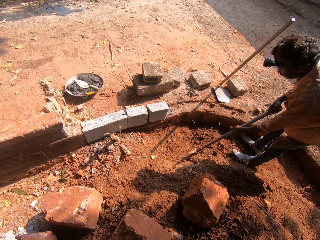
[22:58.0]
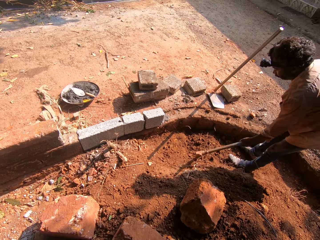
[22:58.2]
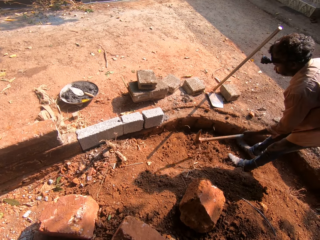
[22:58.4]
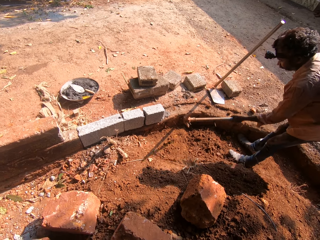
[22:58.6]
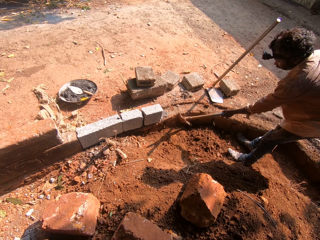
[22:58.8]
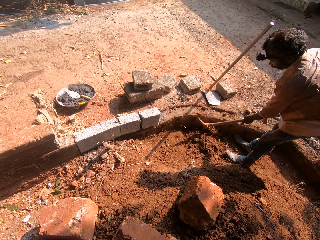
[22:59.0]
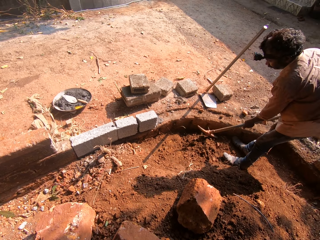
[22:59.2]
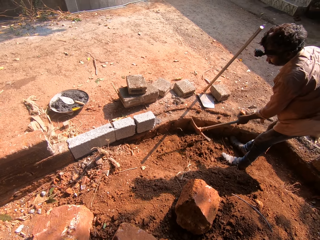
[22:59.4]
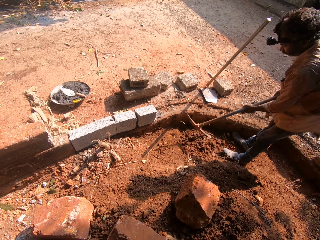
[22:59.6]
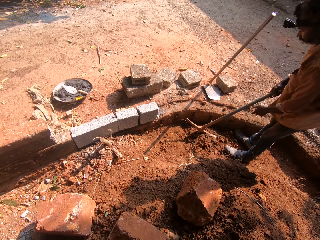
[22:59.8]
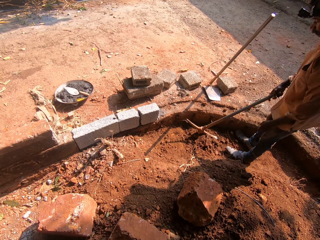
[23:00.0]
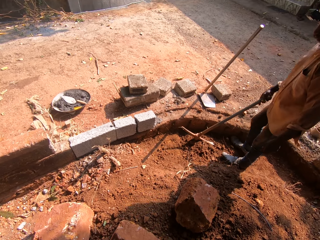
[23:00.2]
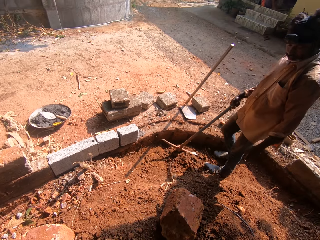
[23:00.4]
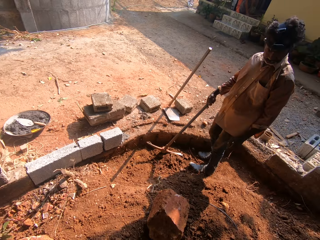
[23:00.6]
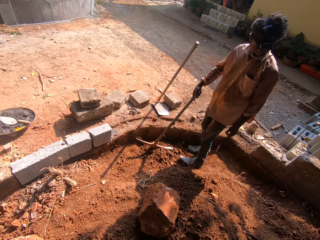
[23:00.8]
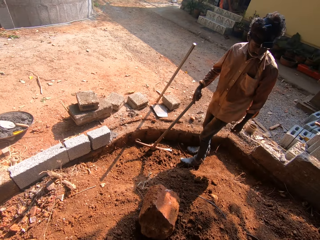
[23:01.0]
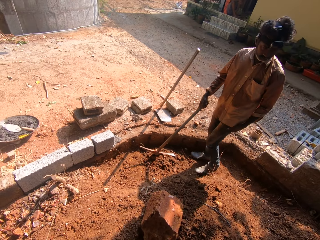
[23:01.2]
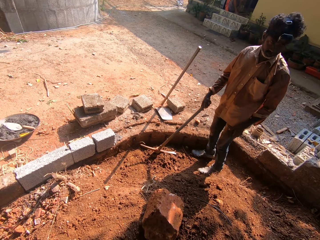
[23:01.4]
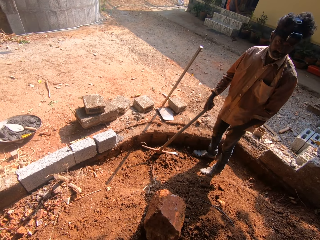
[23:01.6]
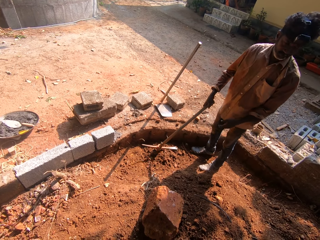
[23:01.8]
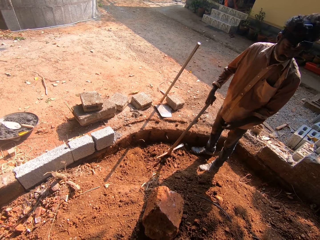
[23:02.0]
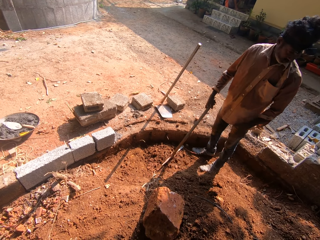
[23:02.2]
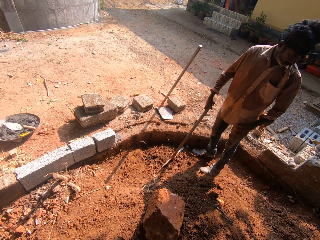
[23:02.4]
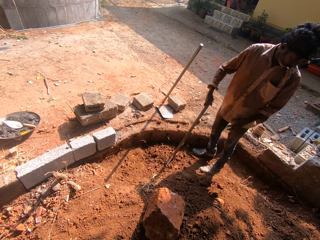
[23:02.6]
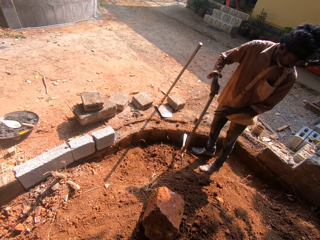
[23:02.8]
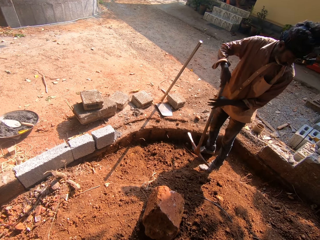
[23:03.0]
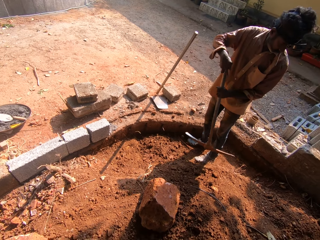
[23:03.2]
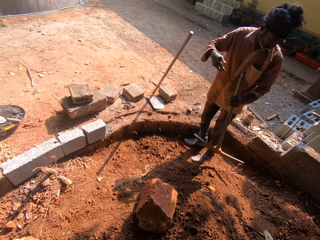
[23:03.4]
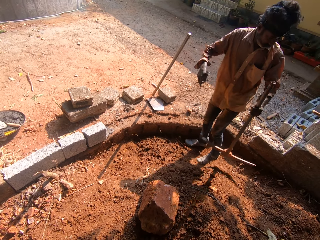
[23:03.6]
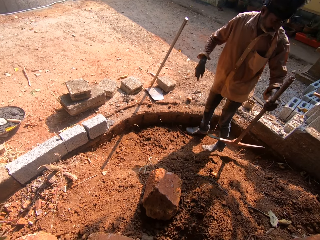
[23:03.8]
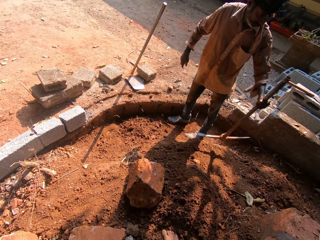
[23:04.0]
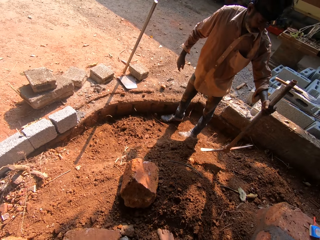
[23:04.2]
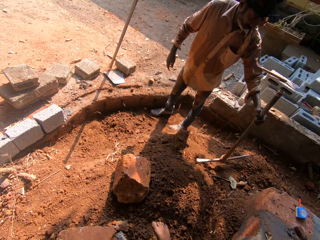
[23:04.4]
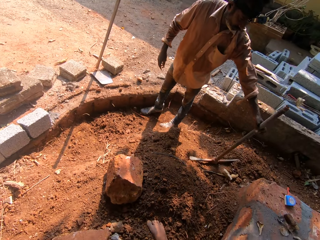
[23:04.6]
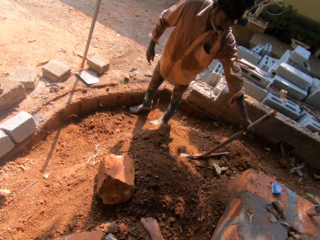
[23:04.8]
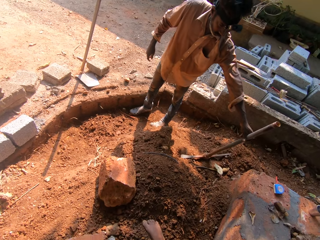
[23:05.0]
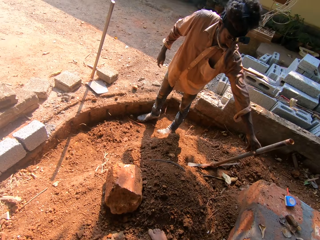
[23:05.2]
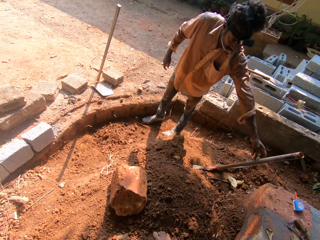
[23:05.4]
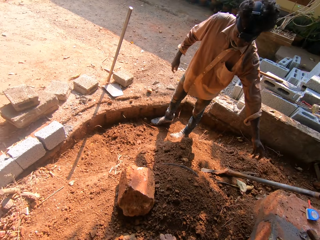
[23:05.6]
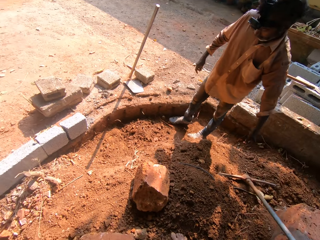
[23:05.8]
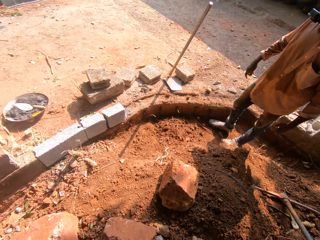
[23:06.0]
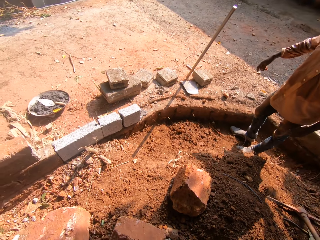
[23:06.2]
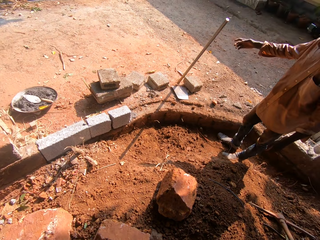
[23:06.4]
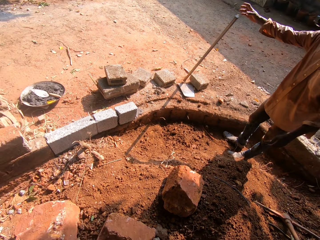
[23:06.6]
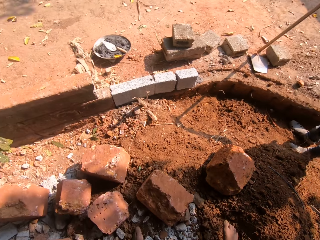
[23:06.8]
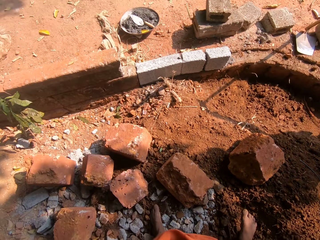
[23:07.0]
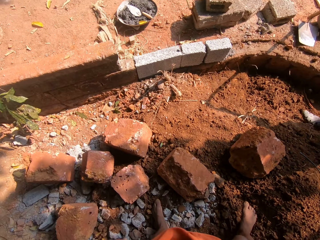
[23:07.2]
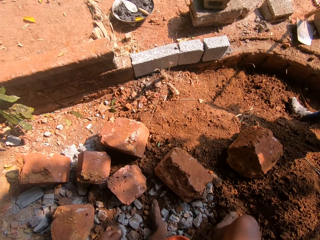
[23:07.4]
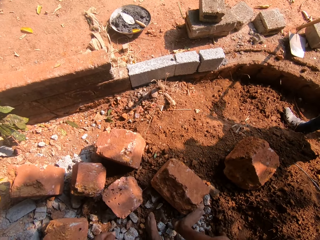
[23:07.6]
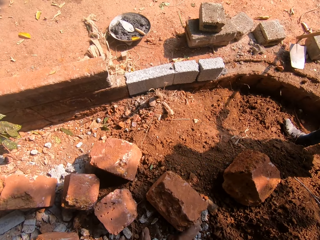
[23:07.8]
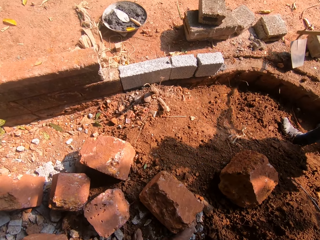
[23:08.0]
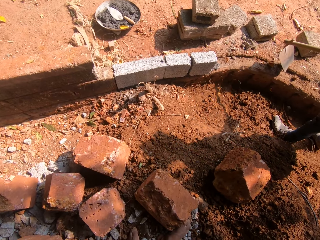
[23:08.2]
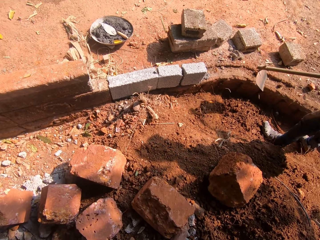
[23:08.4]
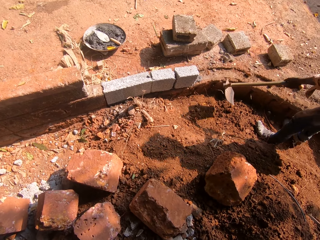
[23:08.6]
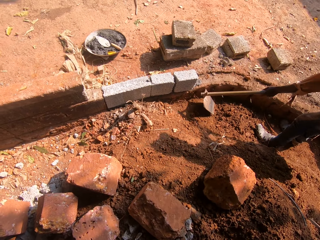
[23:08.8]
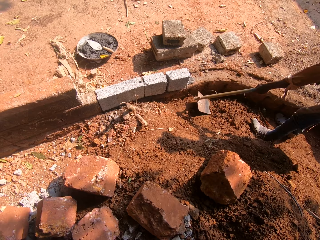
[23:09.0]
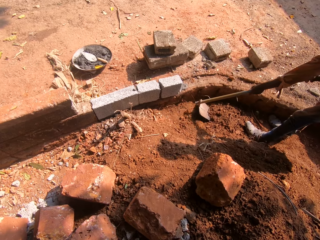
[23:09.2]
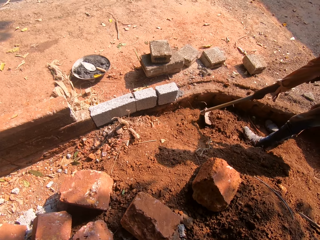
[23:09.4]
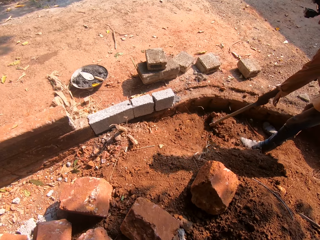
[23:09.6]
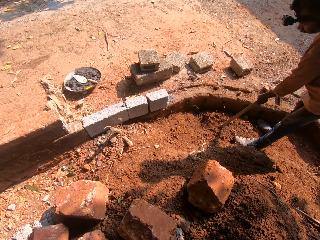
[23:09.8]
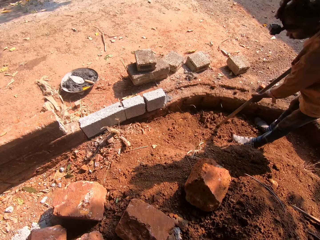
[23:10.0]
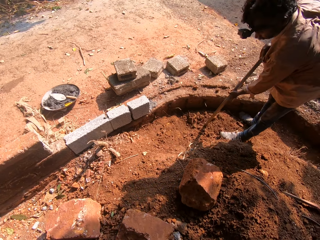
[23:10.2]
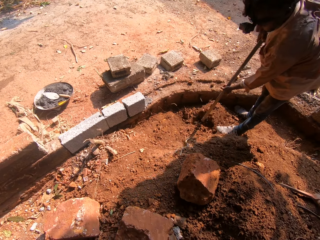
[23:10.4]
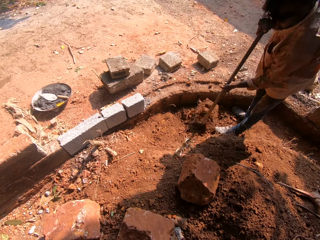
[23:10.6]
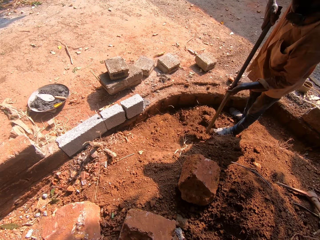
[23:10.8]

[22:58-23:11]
The man holds the mattock with his right hand. The man passes the mattock in his right hand to his left hand and drops the mattock in his left hand on the ground. The man picks up a digging hoe on the ground with his right hand. The man packs soil with the digging hoe in both hands.

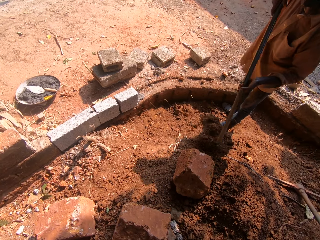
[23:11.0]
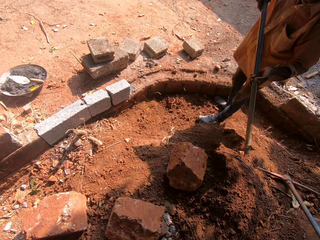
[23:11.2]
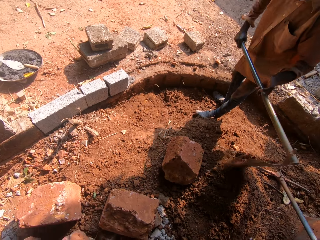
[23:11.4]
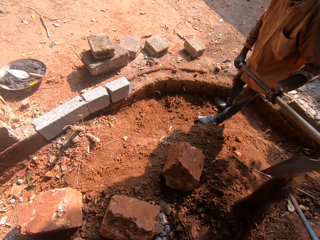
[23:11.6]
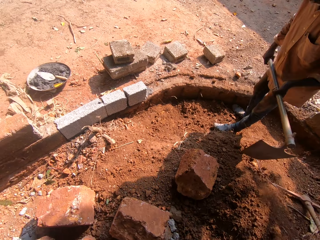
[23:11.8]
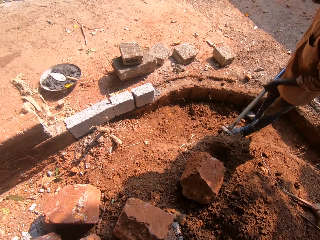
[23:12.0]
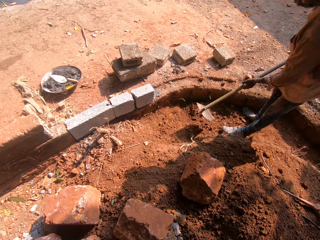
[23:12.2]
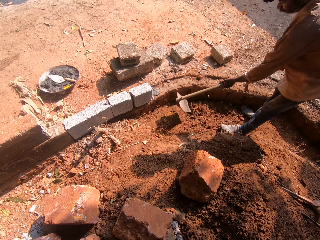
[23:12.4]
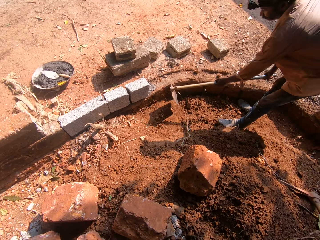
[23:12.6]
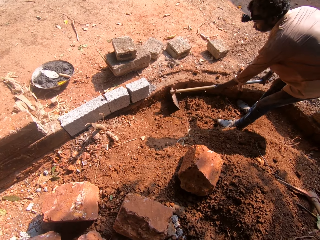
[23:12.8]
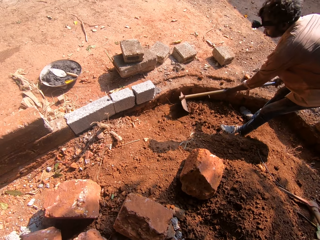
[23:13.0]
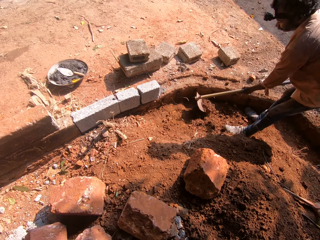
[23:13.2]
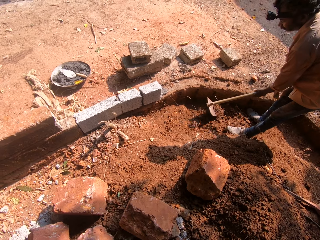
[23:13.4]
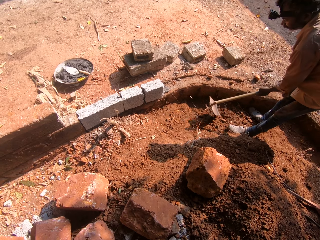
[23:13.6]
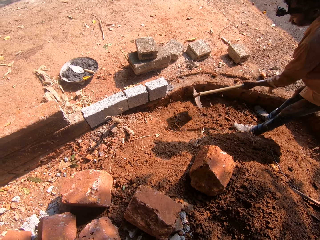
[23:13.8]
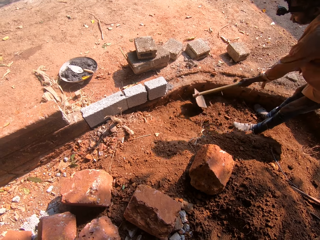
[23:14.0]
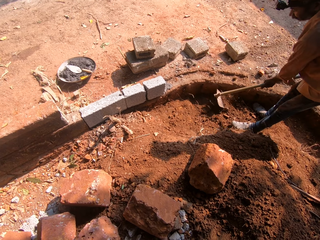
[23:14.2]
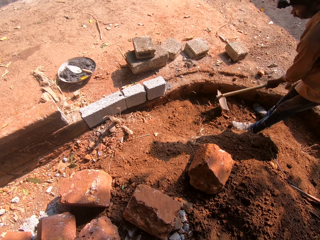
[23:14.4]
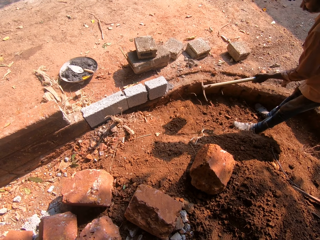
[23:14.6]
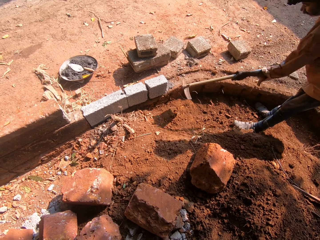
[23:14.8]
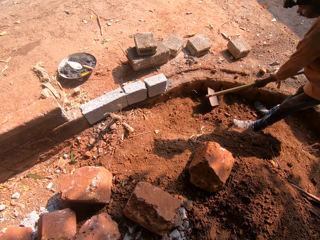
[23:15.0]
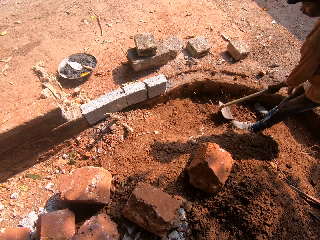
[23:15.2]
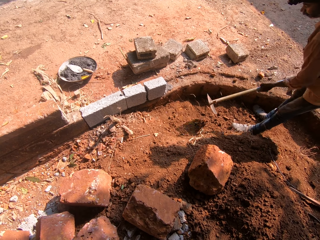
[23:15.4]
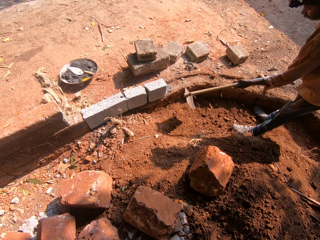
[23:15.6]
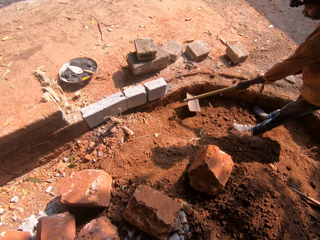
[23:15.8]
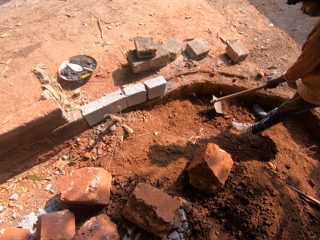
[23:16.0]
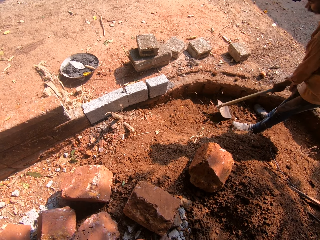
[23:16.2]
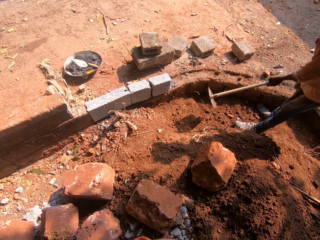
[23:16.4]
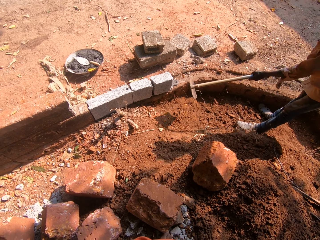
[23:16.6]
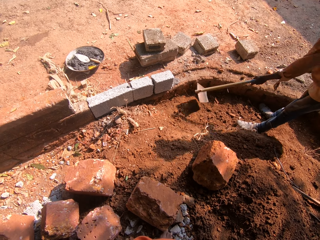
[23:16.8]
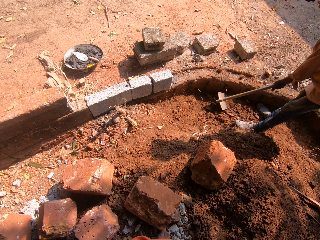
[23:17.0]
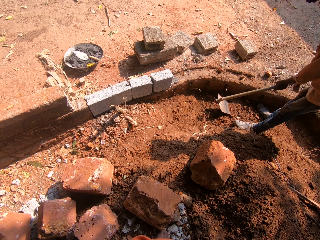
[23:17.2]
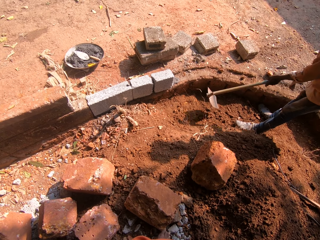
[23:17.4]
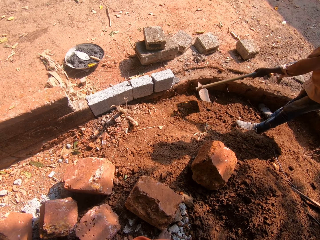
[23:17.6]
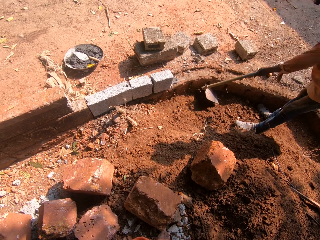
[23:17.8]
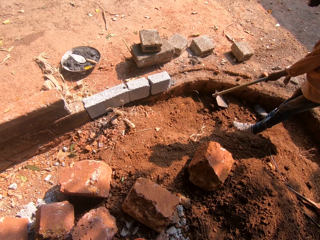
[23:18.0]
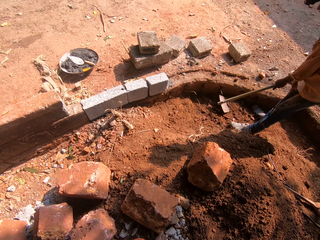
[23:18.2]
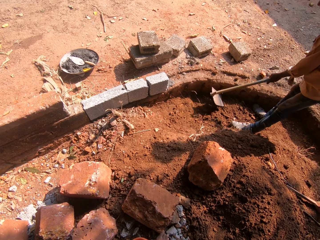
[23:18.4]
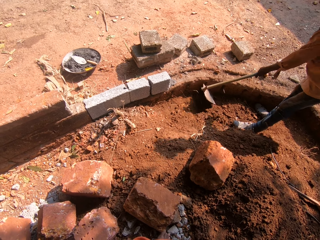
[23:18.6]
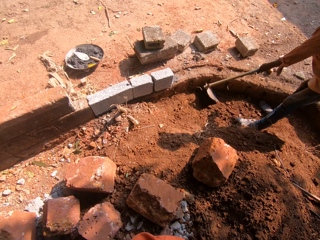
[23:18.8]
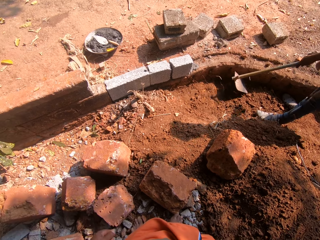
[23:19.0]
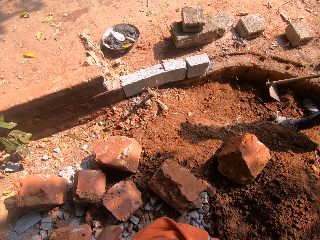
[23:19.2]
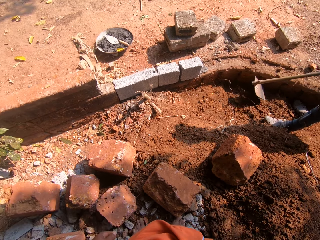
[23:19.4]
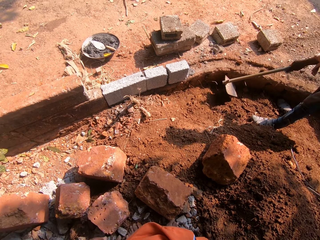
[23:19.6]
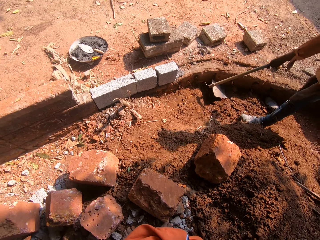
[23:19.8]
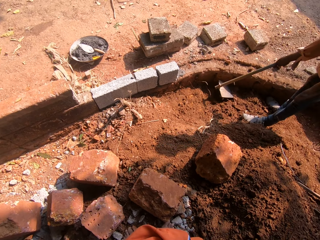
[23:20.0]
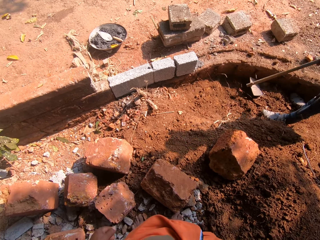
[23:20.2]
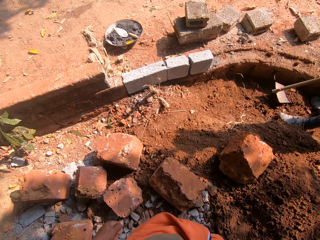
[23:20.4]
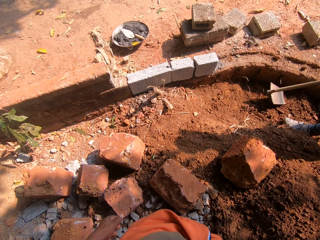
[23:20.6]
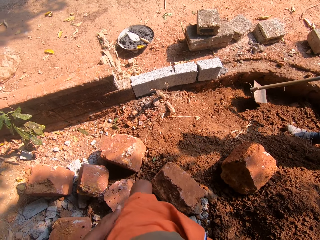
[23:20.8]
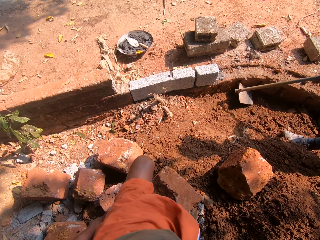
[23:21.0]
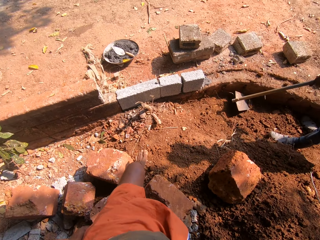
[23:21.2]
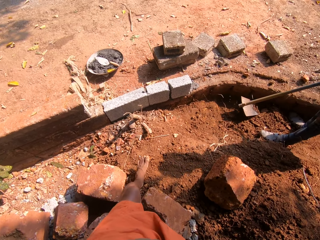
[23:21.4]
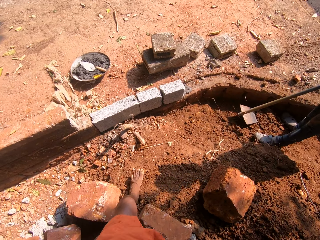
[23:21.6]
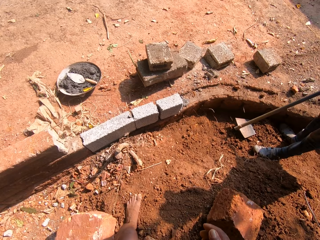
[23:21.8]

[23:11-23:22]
The man pours the sand in the digging hoe or jembe in both hands to the ground. The man scrapes the soil with the digging hoe in both hands. The man digs with the jembe.
